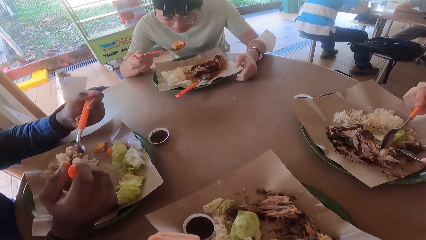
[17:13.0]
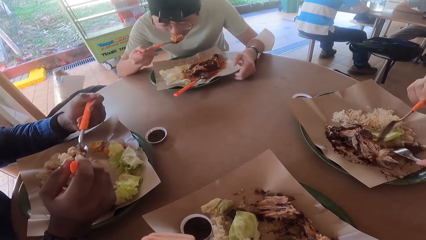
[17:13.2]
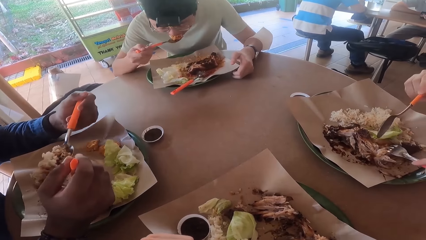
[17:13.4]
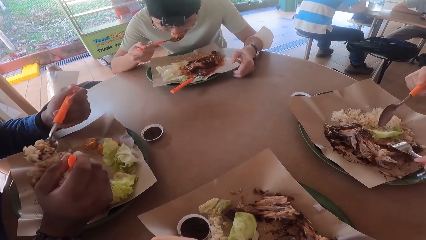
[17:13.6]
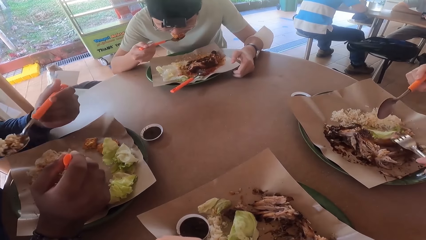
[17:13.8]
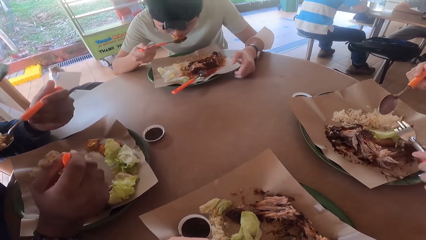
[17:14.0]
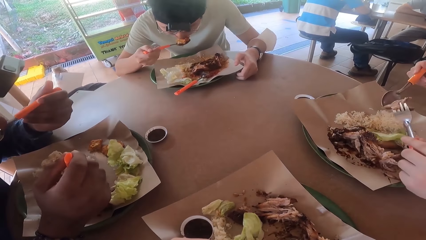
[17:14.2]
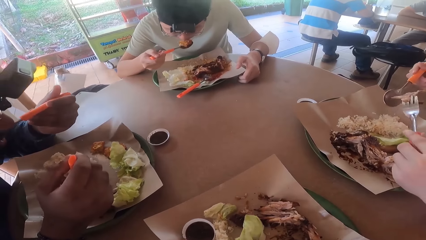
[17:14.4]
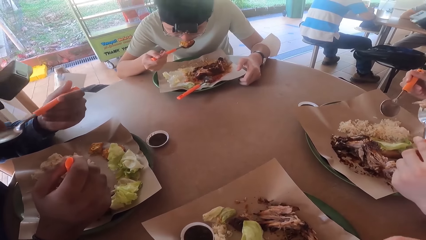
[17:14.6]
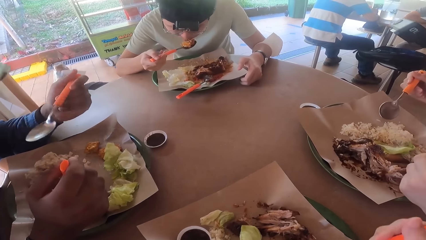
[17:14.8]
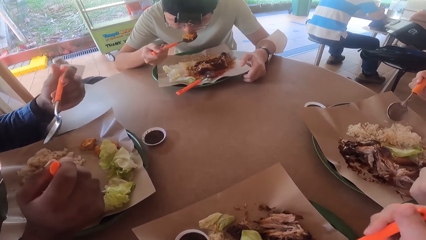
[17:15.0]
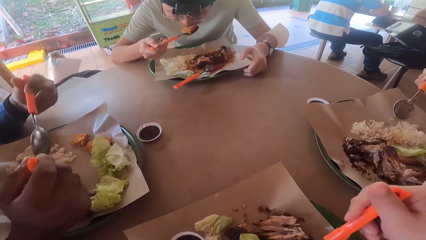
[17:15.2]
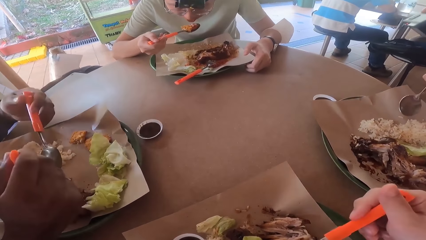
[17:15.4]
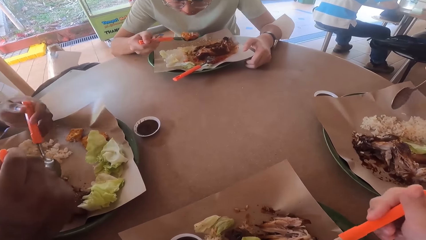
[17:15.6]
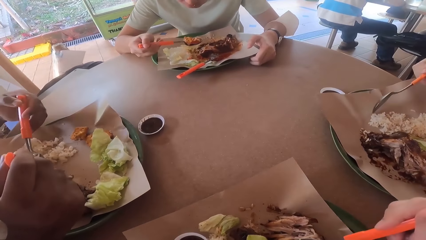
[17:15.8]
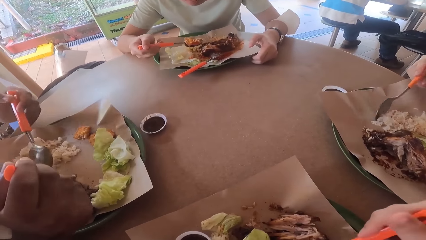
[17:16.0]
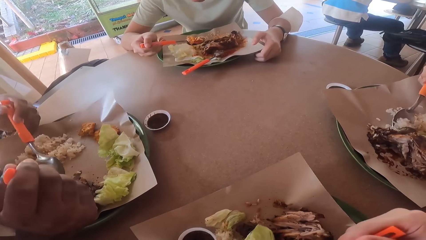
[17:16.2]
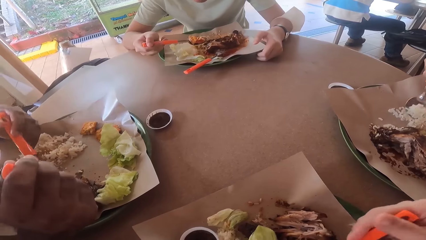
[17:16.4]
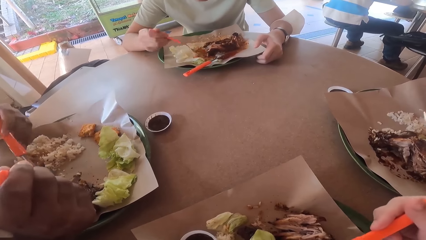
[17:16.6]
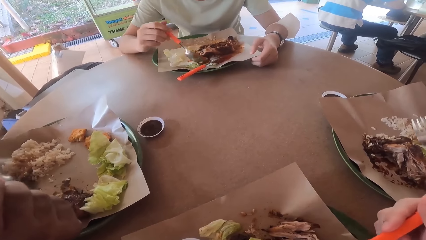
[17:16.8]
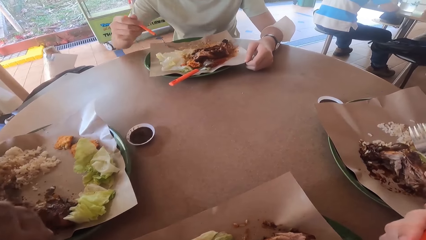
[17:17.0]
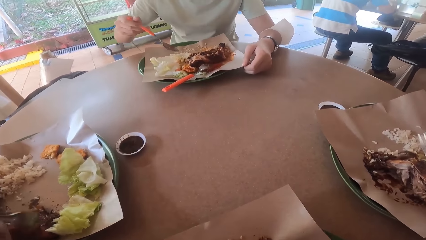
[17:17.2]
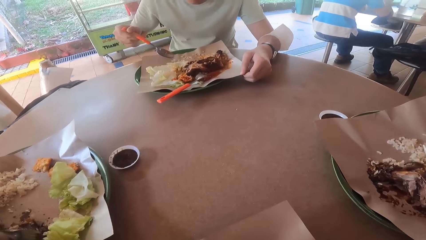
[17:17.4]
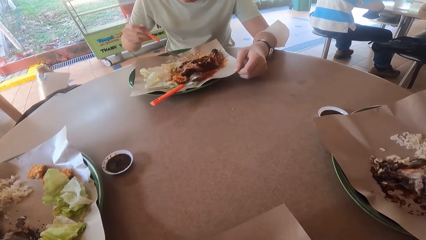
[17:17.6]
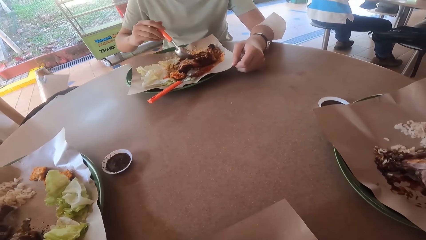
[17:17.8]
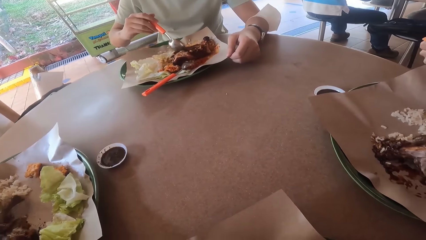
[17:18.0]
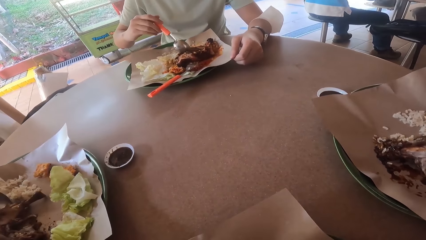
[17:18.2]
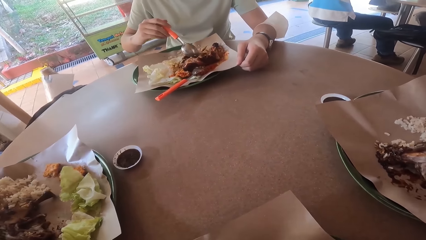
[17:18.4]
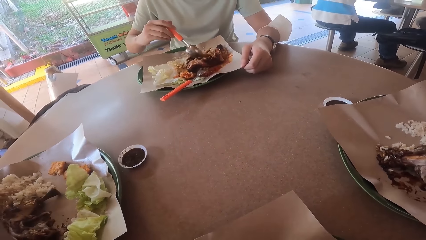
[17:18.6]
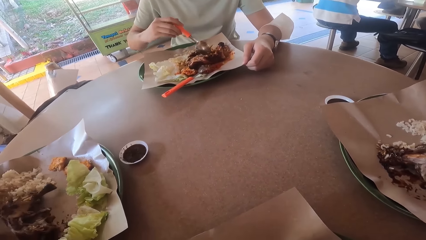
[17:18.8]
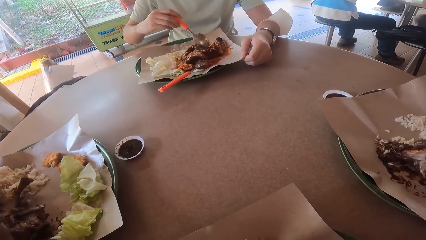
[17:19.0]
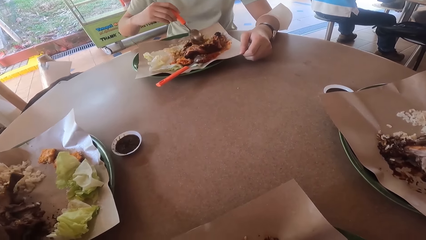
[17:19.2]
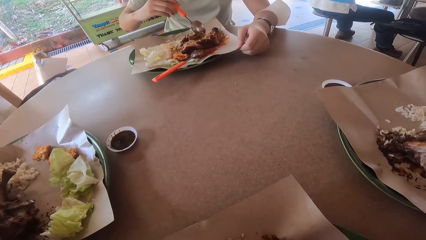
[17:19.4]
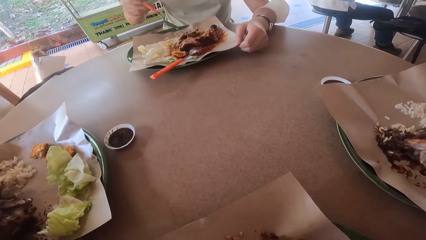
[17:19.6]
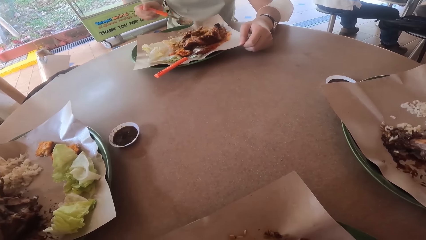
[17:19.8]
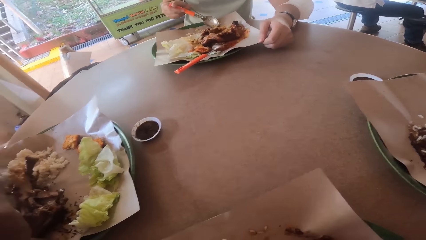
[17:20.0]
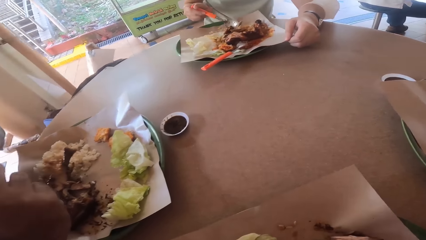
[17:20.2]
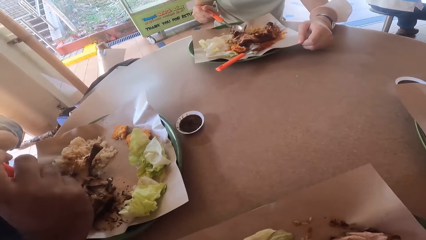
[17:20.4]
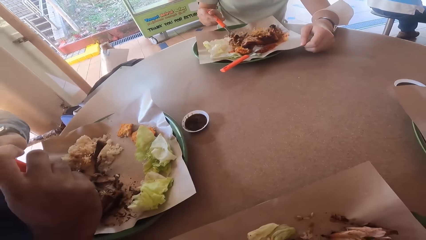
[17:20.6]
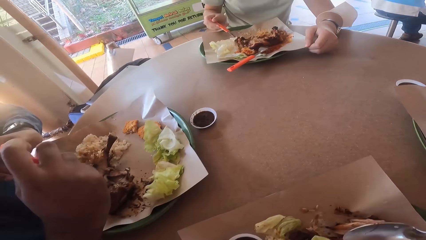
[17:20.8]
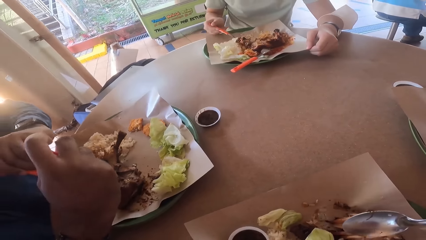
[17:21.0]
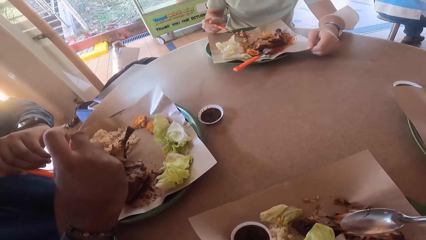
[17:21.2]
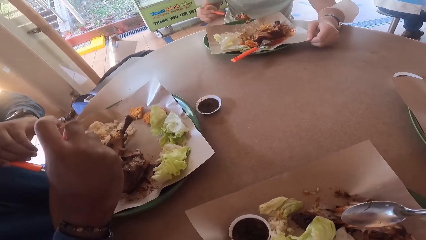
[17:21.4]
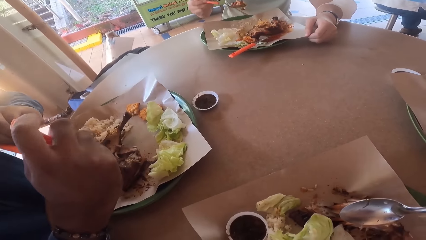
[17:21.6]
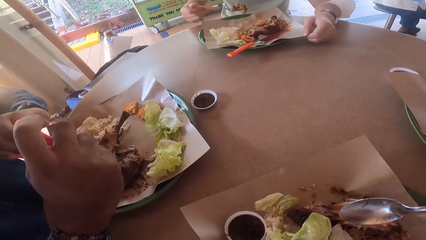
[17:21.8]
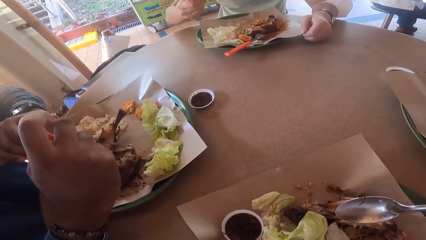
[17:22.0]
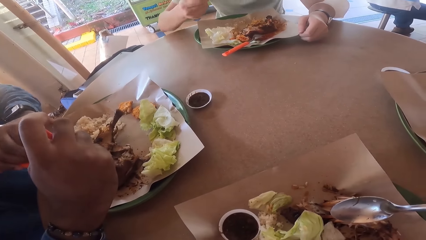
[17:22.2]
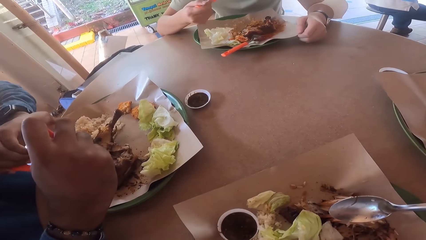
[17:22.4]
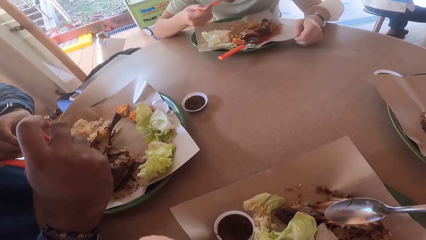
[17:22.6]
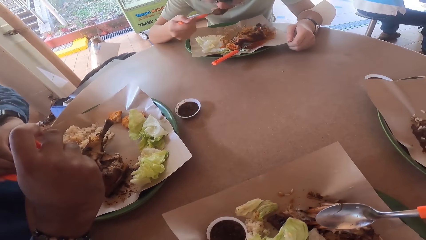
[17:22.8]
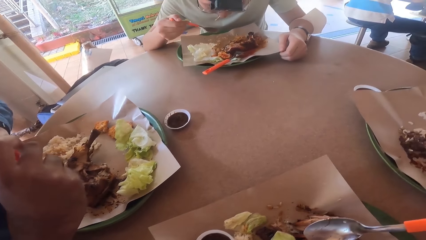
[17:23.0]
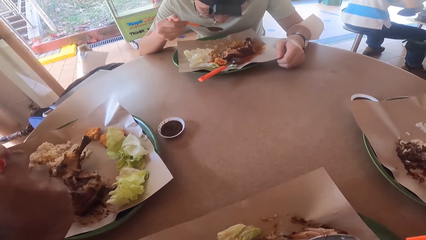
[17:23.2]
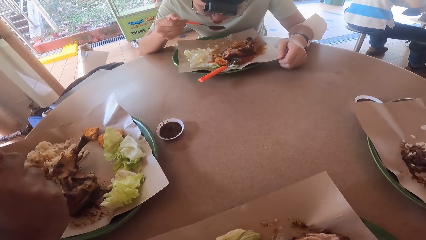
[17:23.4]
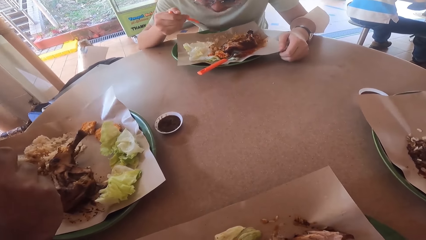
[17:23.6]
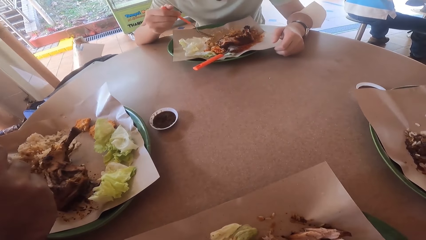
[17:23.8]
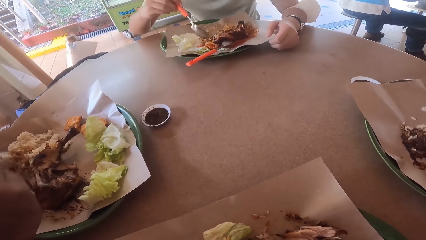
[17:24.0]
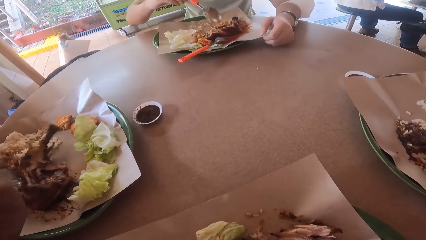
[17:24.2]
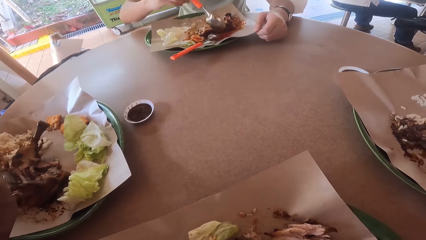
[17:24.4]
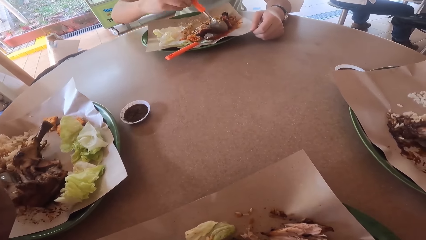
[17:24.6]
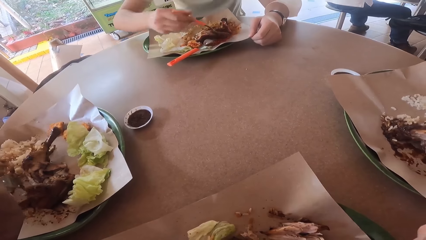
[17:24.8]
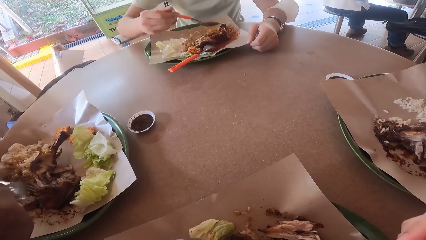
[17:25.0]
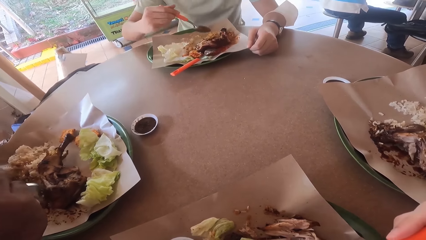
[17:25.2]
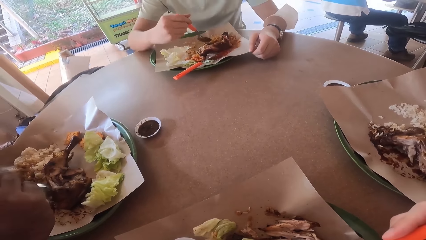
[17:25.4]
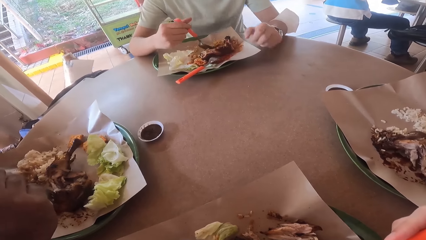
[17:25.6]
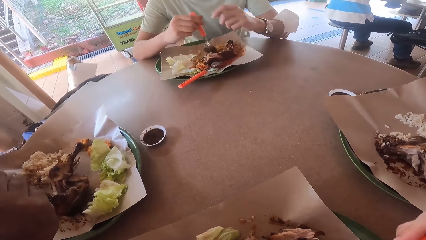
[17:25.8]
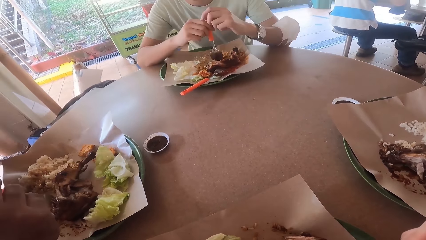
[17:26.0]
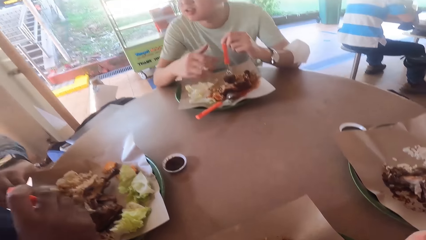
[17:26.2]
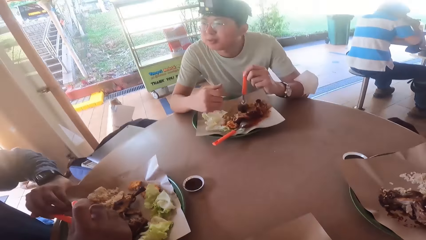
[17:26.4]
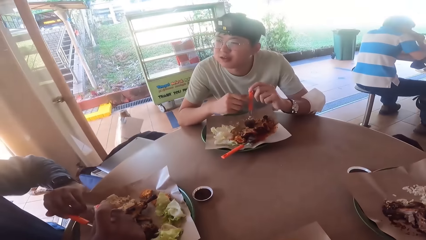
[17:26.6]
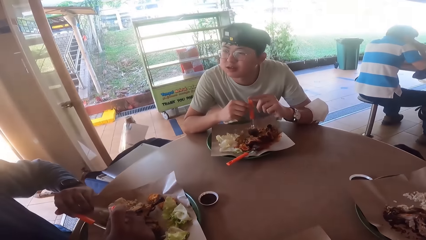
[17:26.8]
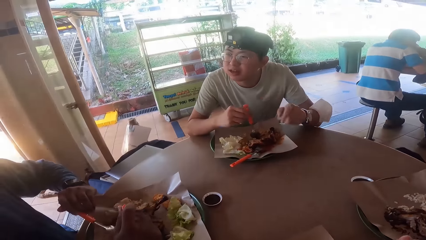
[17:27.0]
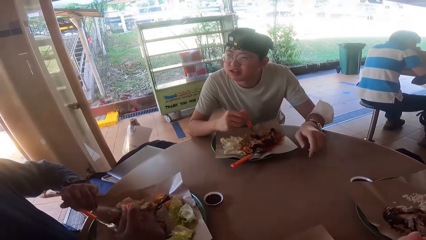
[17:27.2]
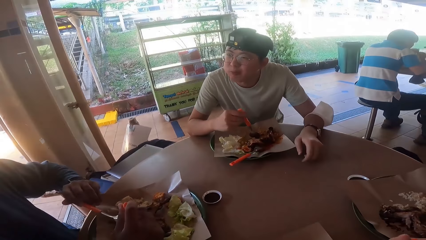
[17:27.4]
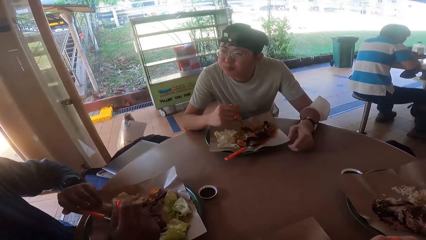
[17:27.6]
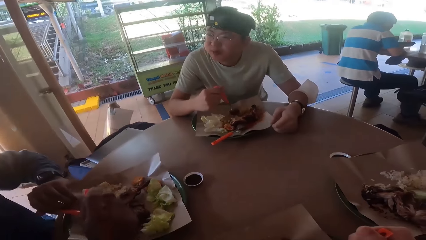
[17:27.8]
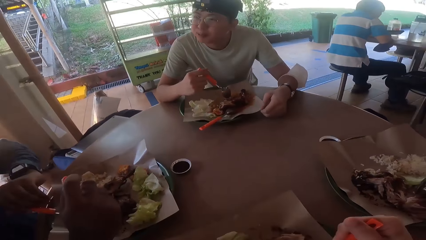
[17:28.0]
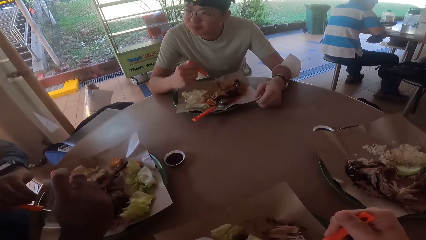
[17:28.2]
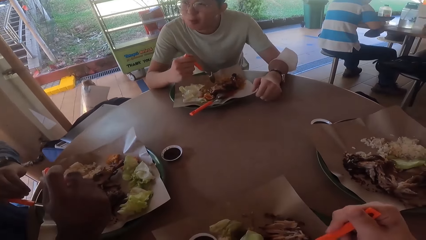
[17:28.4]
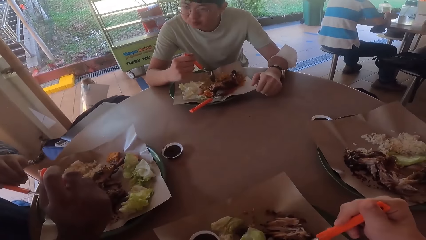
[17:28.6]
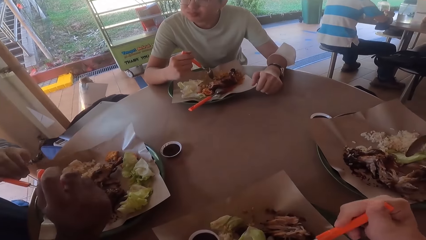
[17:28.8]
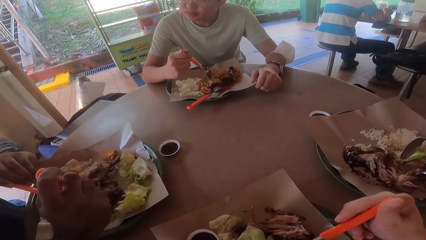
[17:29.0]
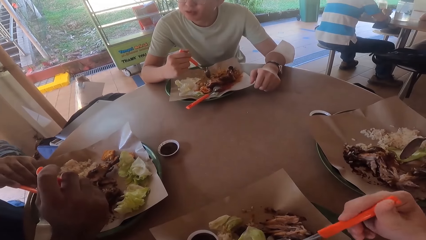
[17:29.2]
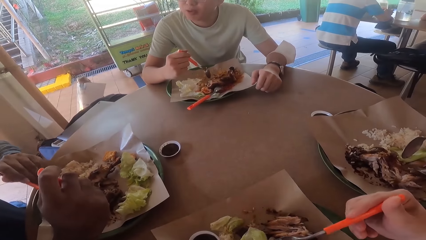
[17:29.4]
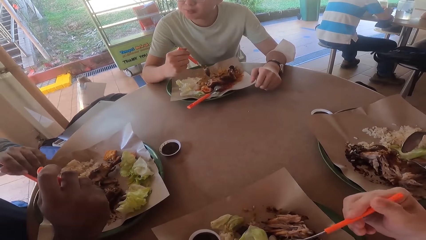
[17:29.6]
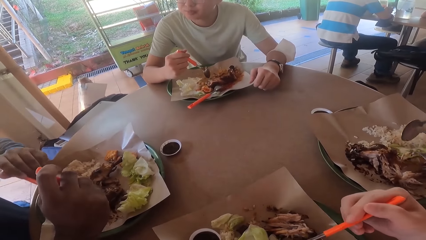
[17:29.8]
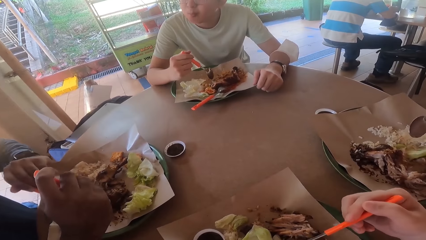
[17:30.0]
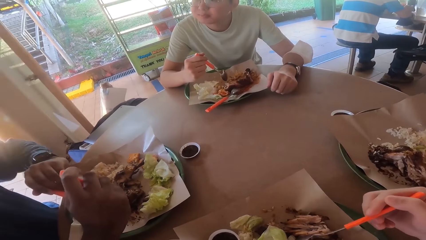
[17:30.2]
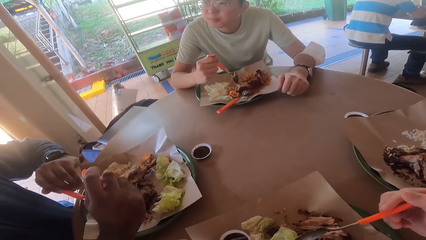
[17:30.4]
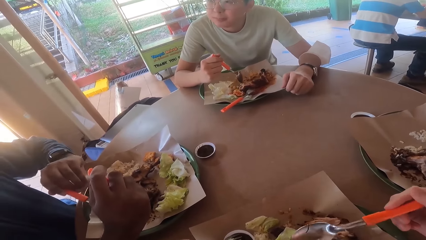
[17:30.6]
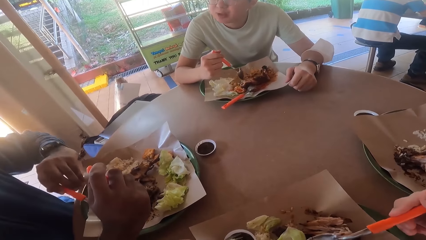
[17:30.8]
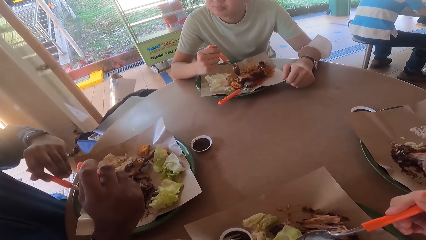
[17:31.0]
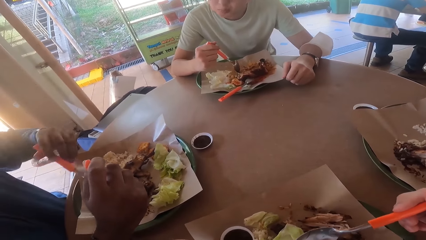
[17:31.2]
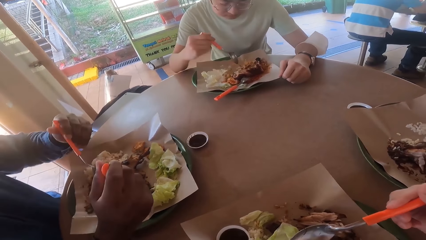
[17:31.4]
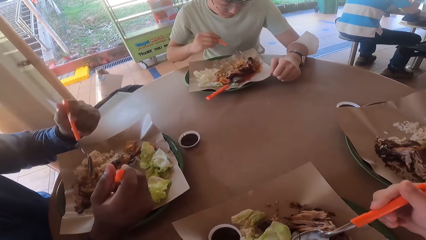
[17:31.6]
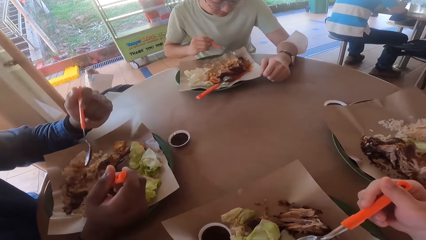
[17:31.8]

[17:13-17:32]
A man eats food from his plate. Another man eats food from his plate. A third man scoops more food. A fourth man cuts fried chicken with a fork and spoon. A fifth man scoops rice. A sixth man eats food from his plate. The third man takes a bite. The fourth man cuts the fried chicken with the fork and spoon. The first man eats food from his plate. The third man converses with the fourth man. The fourth man cuts the fried chicken with the fork and spoon. The third man holds a spoon. The camera wearer pokes food with a spoon. The fourth man cuts the fried chicken with the fork and spoon. The third man converses with the fourth man.
